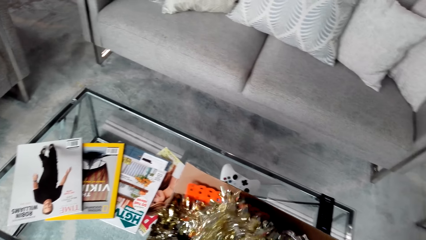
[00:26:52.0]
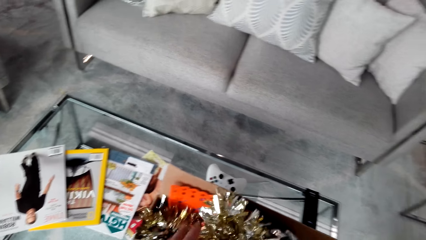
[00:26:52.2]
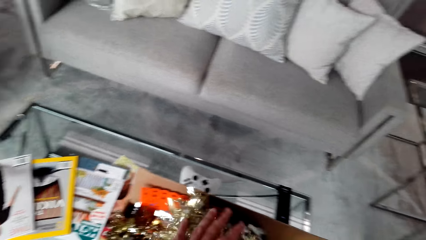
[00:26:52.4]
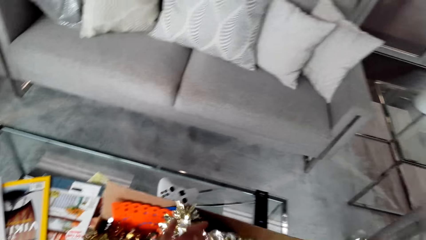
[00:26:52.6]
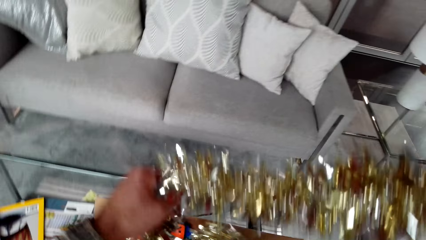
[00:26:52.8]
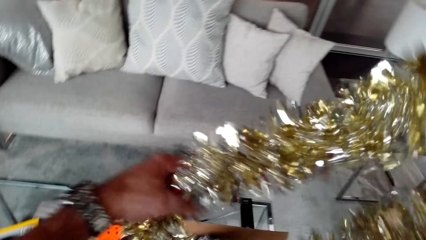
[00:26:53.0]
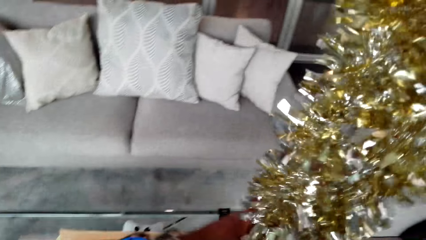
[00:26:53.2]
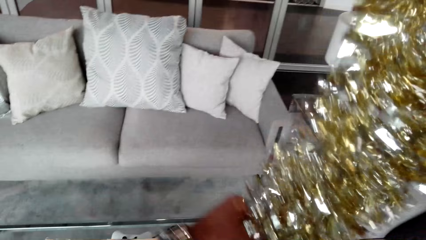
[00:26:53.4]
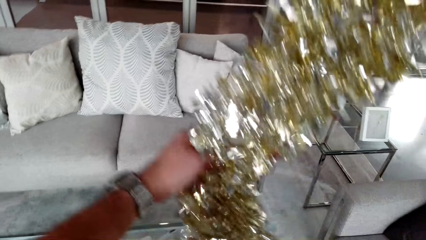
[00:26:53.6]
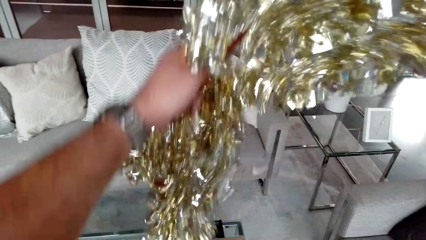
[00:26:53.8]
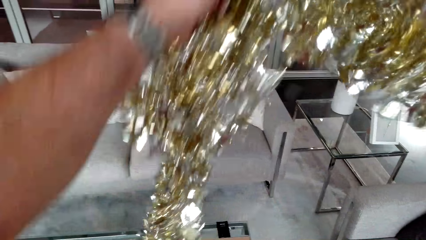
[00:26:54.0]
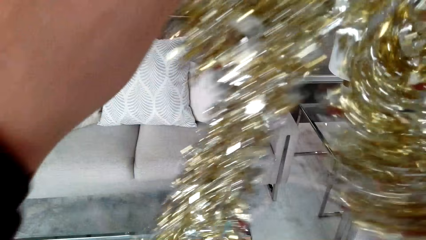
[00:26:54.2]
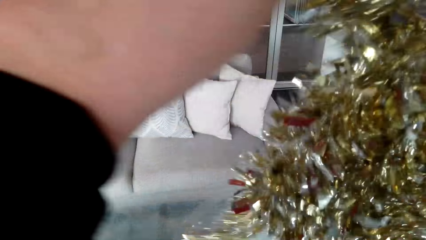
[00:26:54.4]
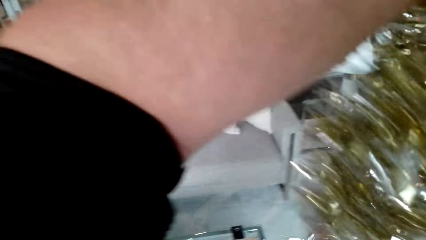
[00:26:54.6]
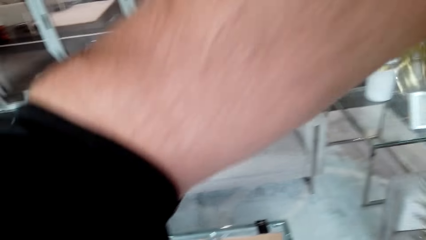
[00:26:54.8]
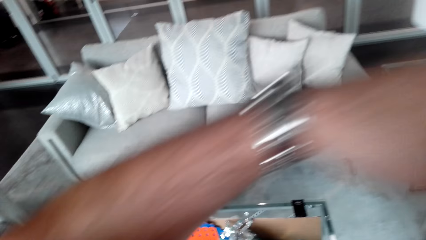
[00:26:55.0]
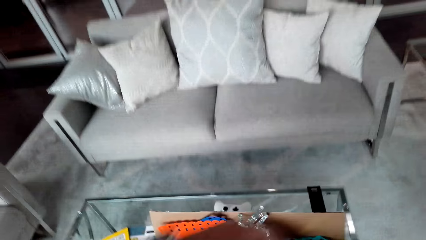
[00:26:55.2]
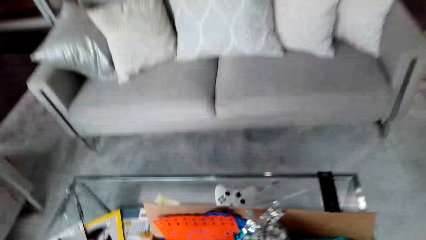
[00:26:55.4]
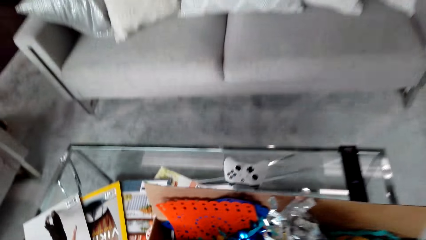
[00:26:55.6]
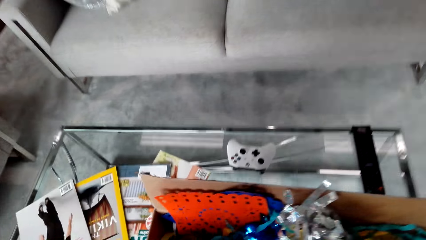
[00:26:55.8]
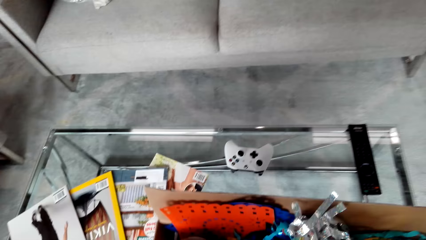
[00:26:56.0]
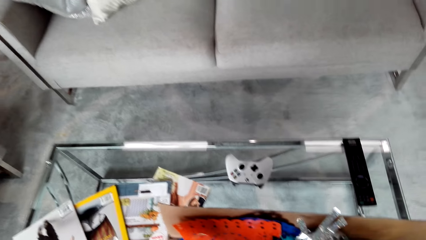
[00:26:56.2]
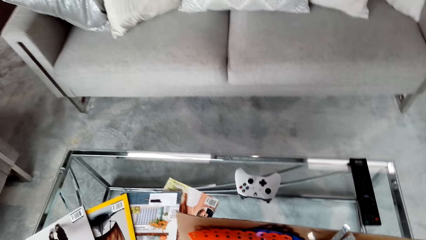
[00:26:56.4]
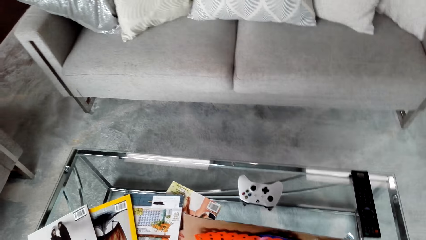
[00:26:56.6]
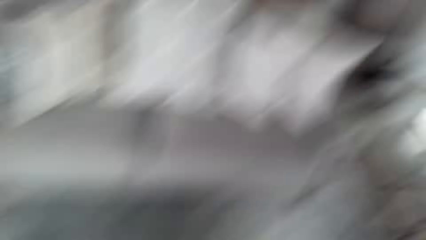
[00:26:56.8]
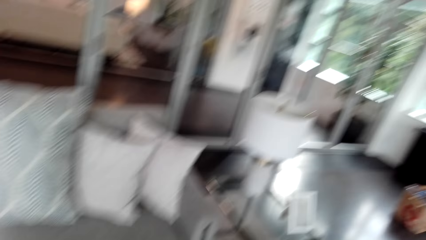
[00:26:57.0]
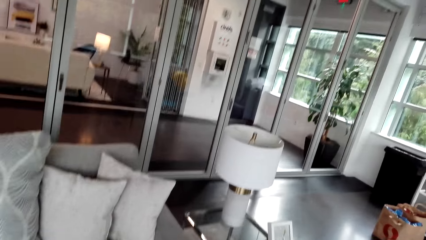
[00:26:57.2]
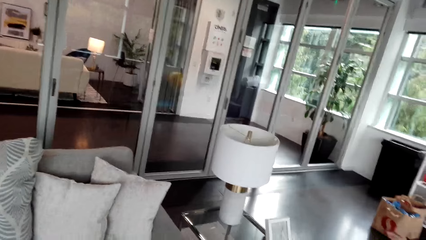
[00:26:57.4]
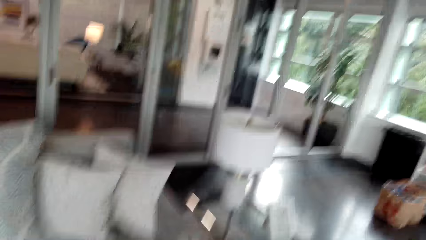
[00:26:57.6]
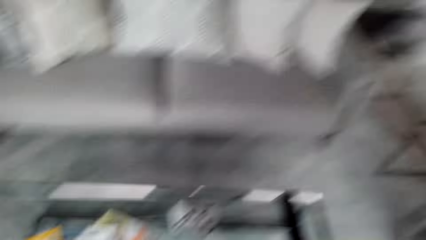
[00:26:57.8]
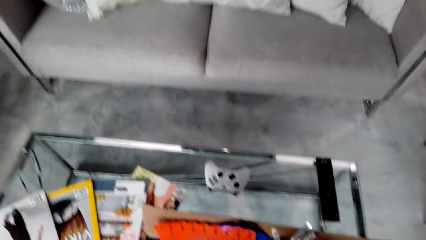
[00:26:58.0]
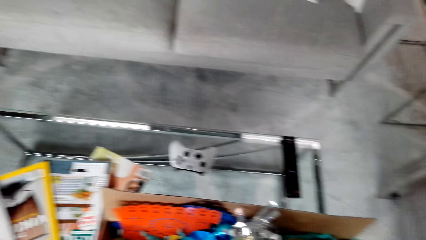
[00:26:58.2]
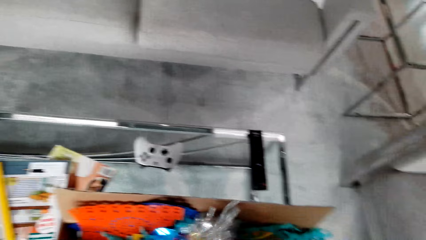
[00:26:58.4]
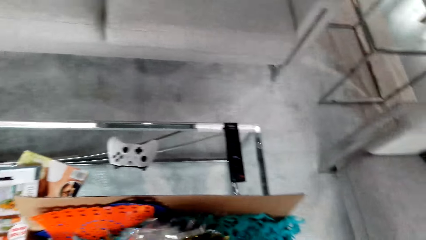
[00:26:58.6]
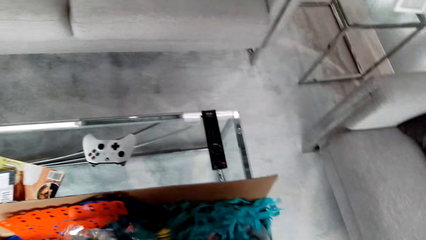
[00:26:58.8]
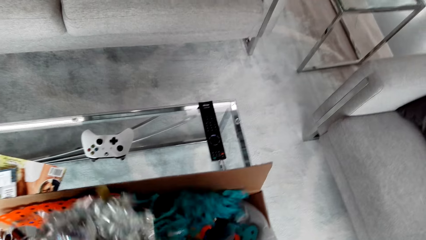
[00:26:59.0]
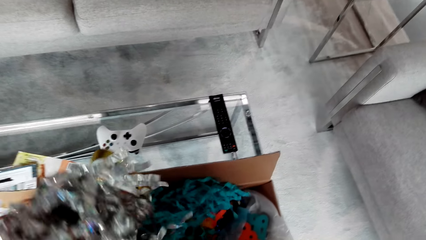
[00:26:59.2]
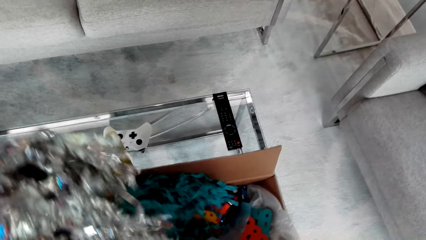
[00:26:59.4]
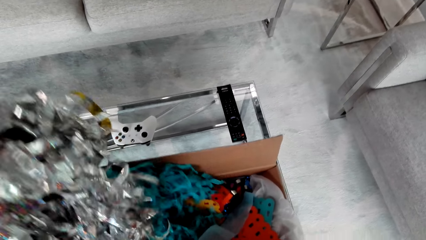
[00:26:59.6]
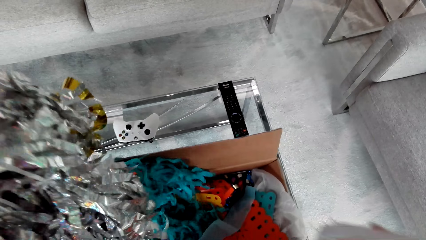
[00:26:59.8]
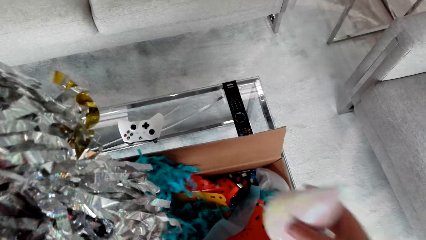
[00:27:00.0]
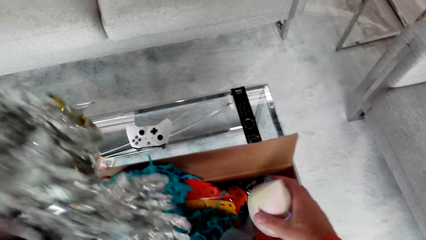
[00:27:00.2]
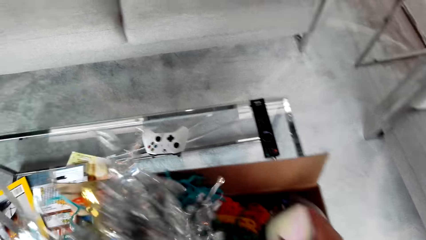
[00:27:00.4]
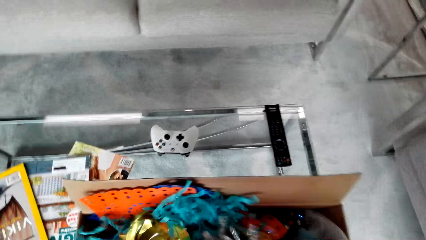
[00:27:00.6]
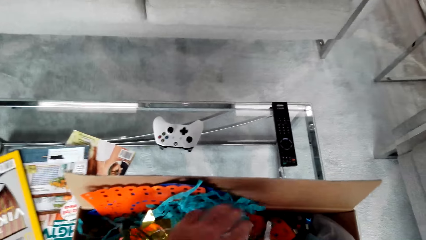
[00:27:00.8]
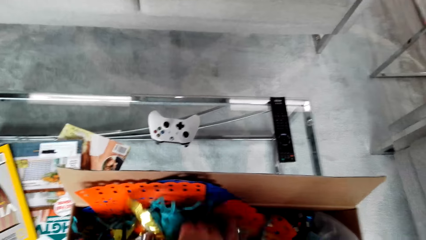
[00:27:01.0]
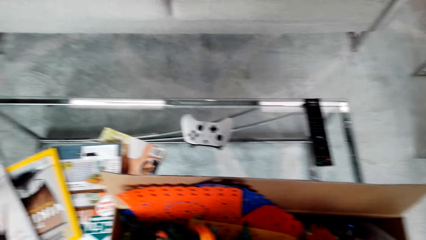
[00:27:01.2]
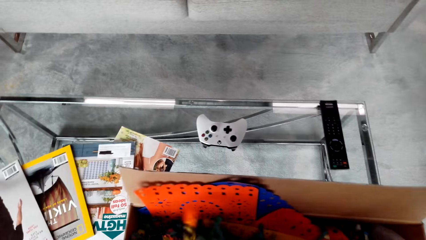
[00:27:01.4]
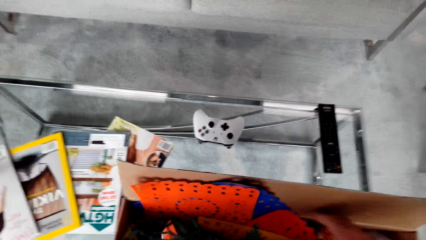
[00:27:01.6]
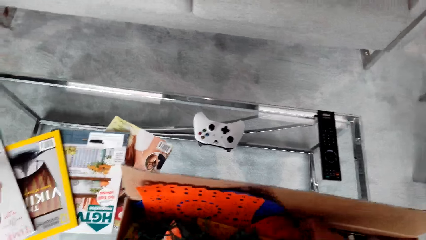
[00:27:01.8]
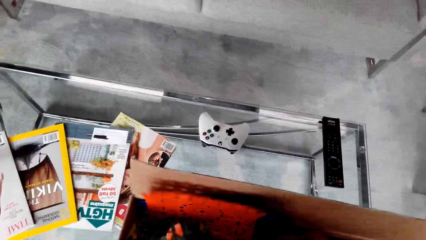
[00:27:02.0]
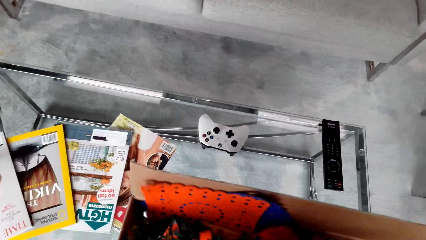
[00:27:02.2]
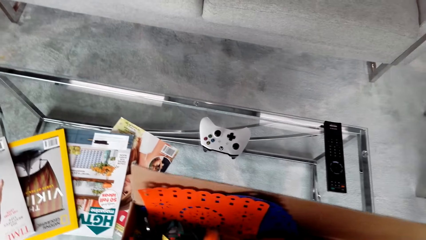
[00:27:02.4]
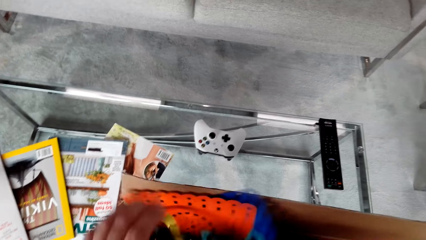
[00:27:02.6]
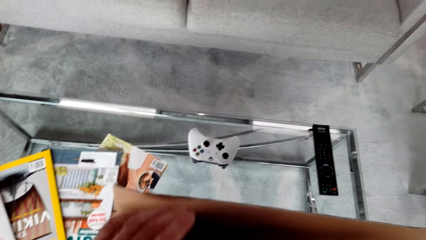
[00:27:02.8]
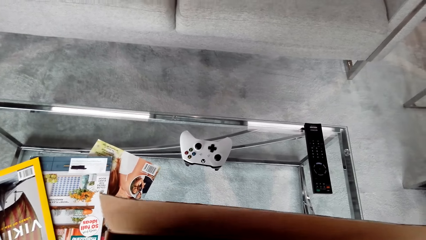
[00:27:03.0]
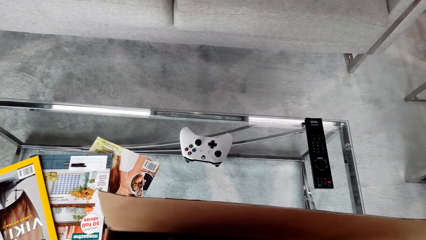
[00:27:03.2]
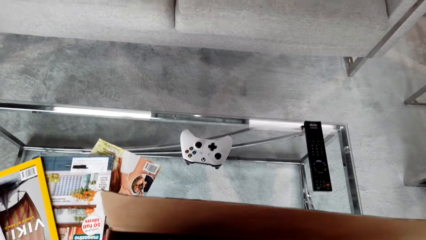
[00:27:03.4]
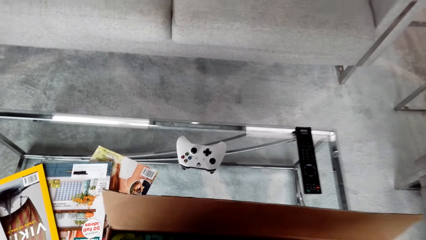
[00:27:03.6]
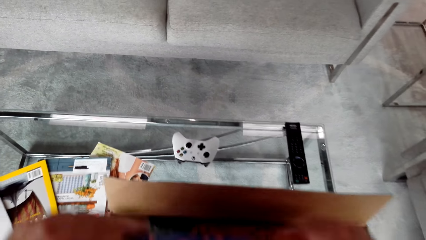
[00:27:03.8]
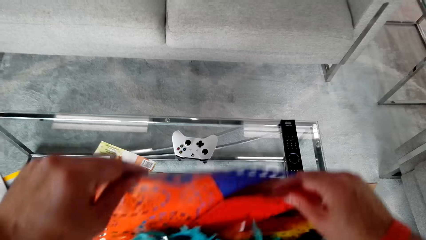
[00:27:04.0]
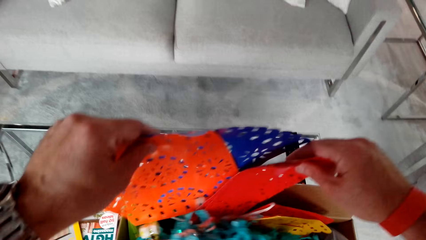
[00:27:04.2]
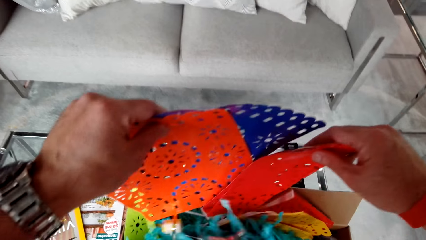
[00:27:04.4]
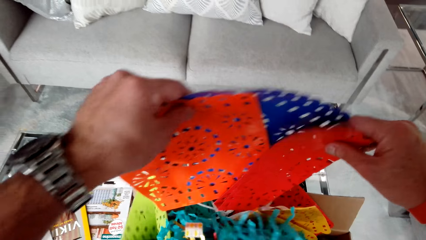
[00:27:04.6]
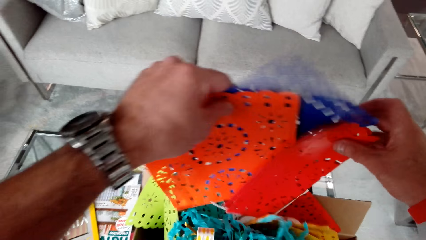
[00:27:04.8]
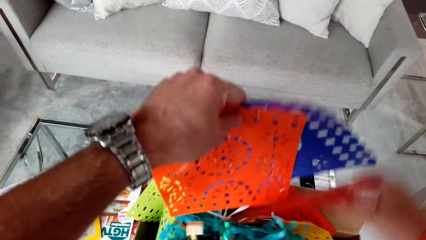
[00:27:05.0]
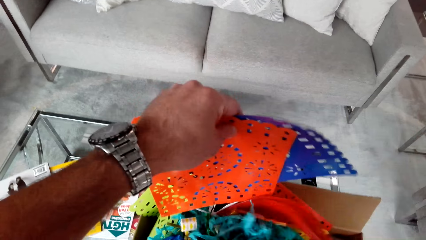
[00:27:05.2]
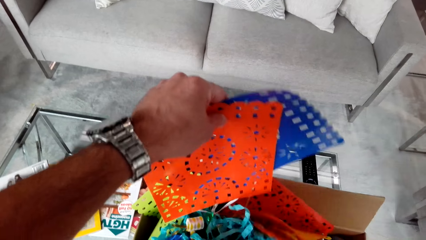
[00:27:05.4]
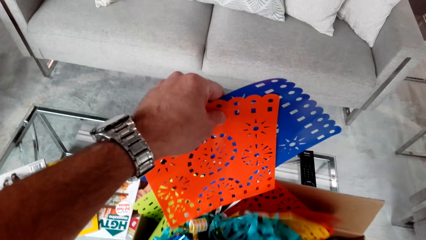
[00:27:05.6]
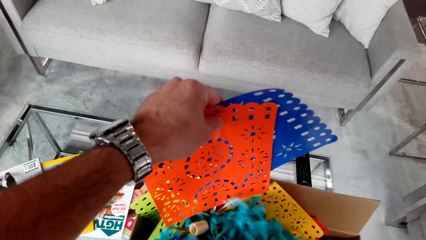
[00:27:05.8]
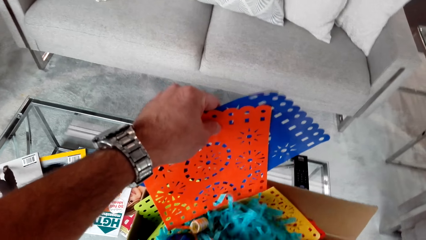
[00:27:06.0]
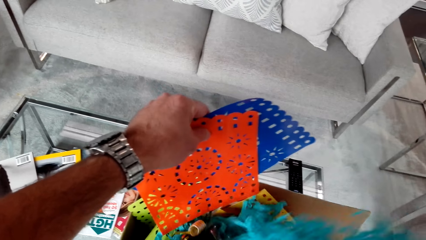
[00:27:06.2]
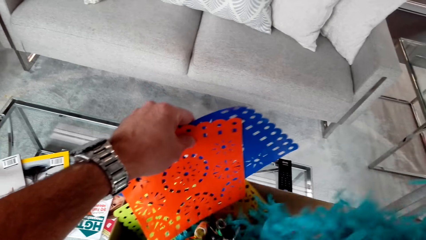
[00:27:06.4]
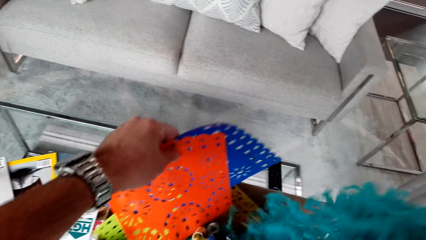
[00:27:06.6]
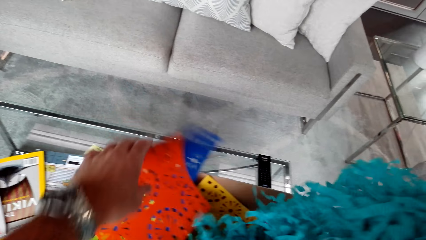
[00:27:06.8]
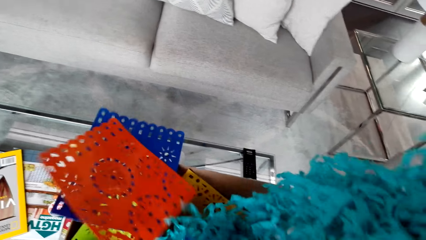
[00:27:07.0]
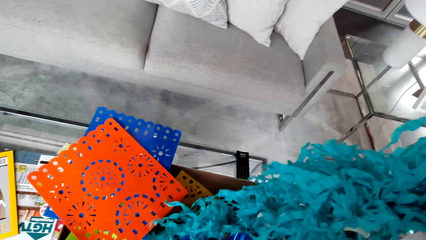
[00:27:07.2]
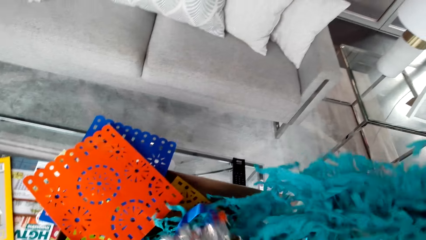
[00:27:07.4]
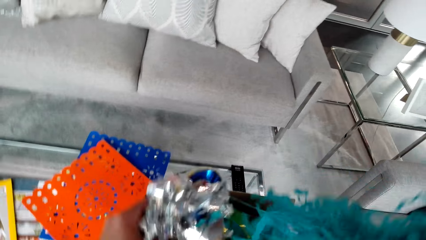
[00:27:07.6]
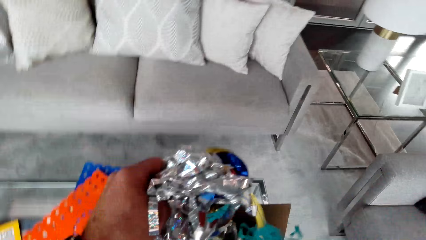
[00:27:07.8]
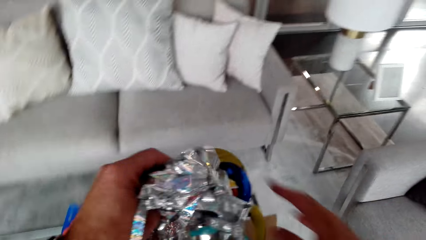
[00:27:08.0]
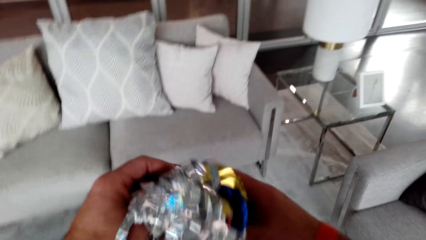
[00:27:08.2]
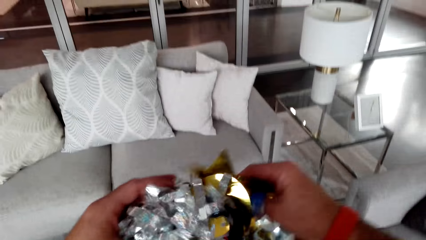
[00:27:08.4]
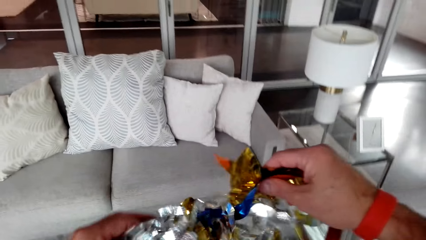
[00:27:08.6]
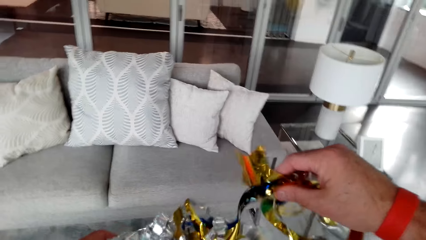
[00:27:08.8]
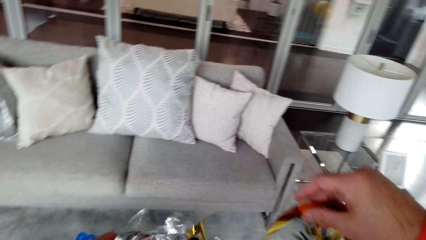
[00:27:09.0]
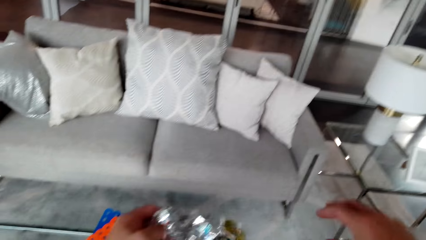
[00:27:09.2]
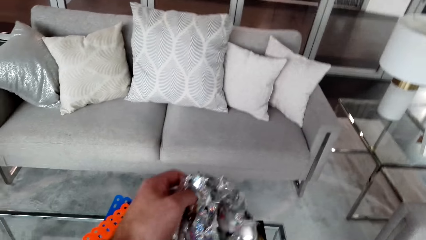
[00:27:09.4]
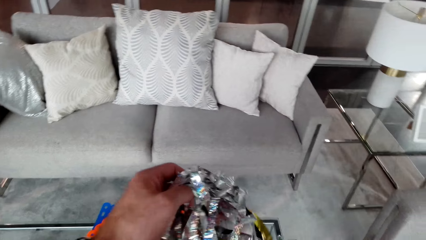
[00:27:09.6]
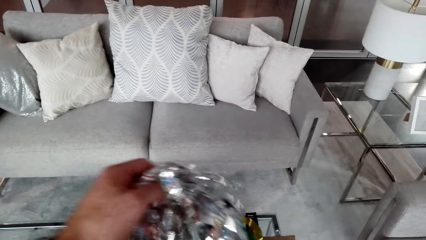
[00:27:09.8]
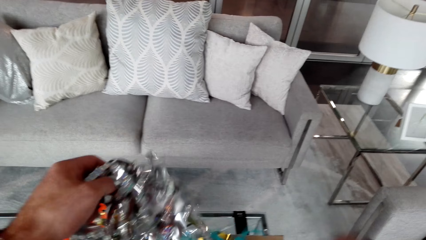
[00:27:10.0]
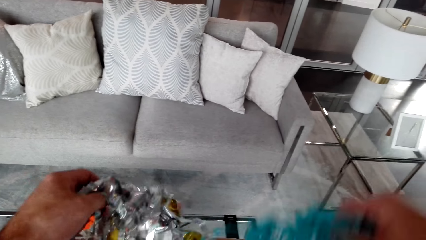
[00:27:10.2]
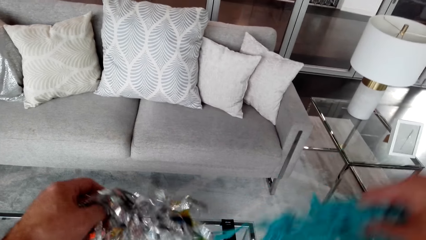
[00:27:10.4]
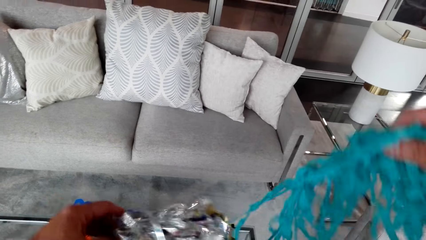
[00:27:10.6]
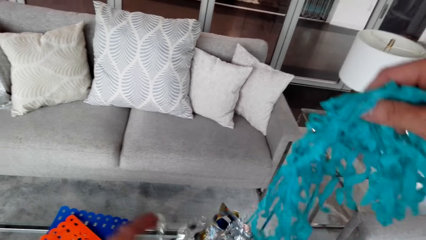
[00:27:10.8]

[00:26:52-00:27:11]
The camera wearer picks a decoration from the box. They hold up the decoration. They put aside the decoration. They pull up decorations from the box. They look through the decorations. They sort out the decorations.
